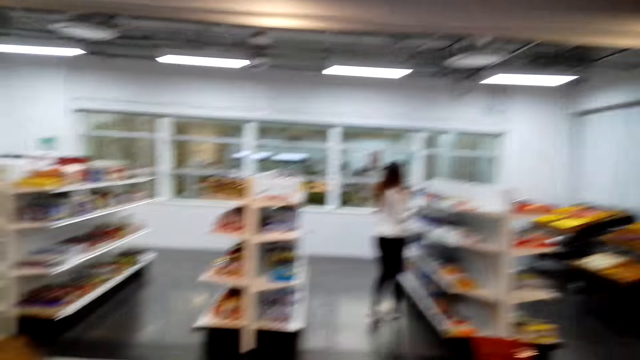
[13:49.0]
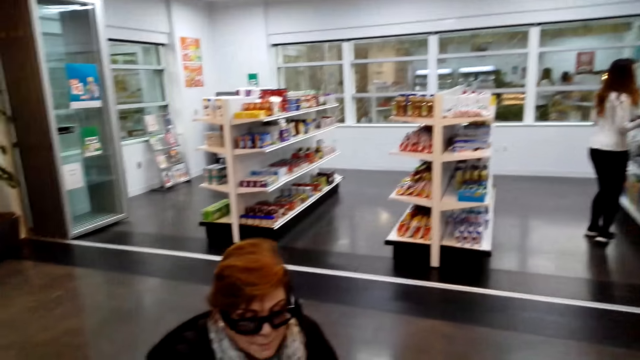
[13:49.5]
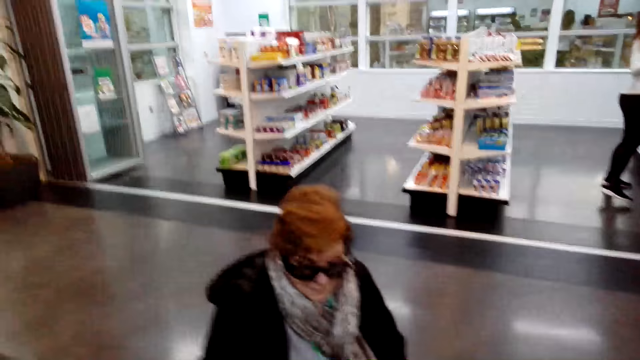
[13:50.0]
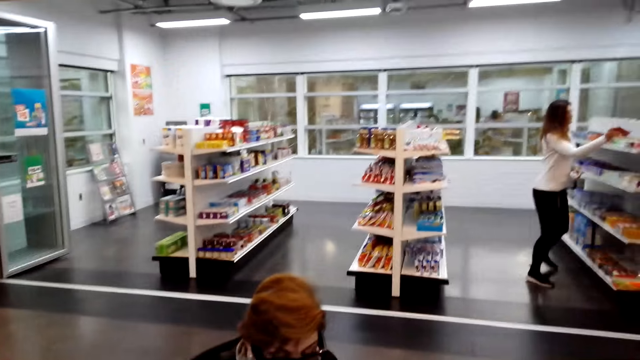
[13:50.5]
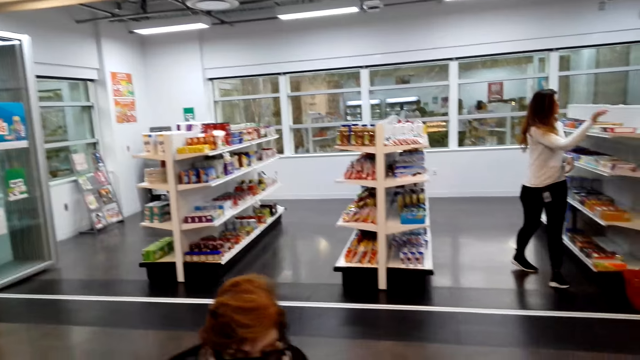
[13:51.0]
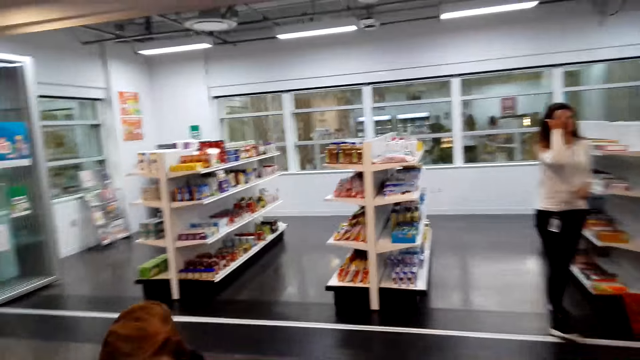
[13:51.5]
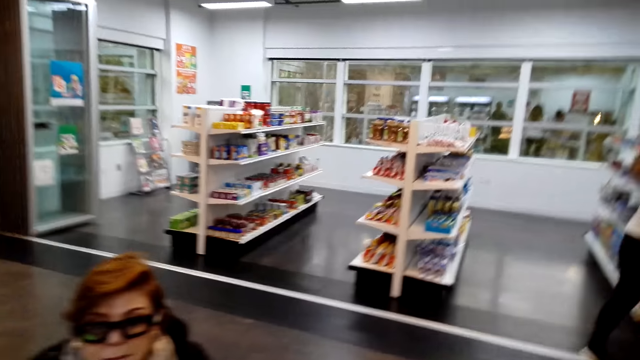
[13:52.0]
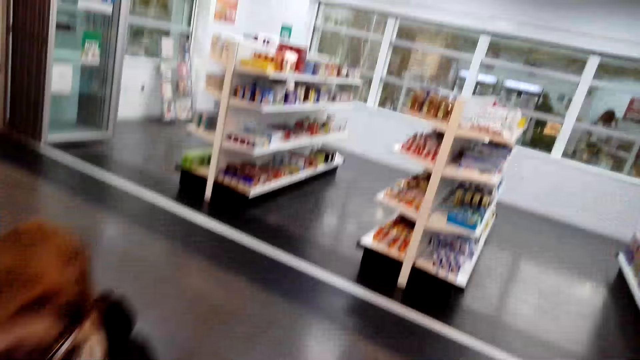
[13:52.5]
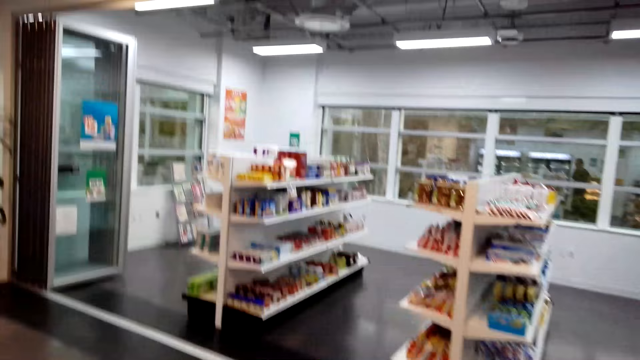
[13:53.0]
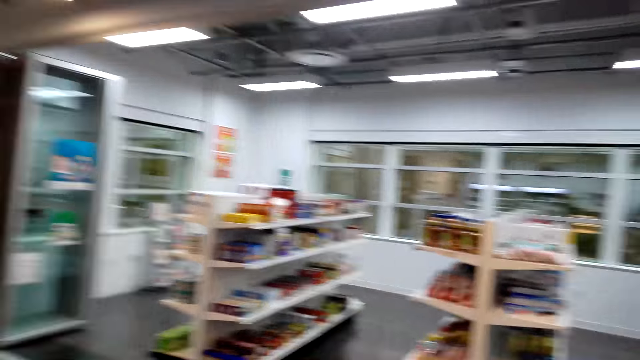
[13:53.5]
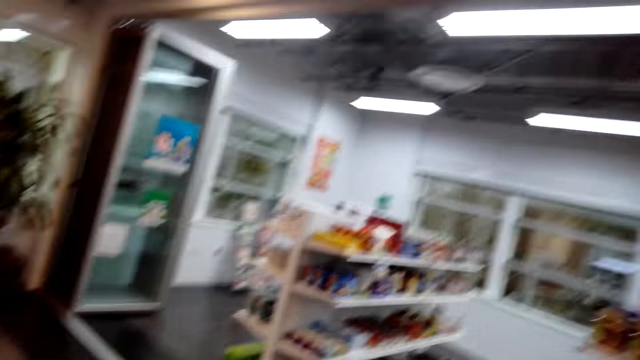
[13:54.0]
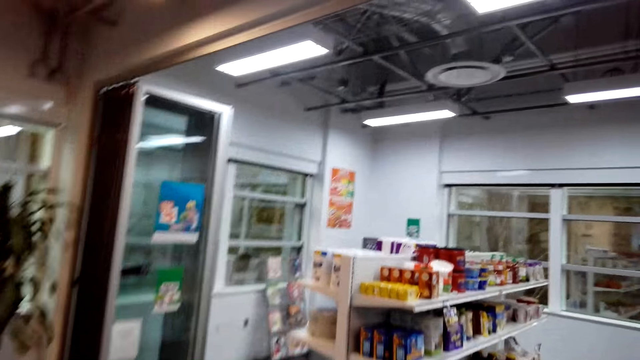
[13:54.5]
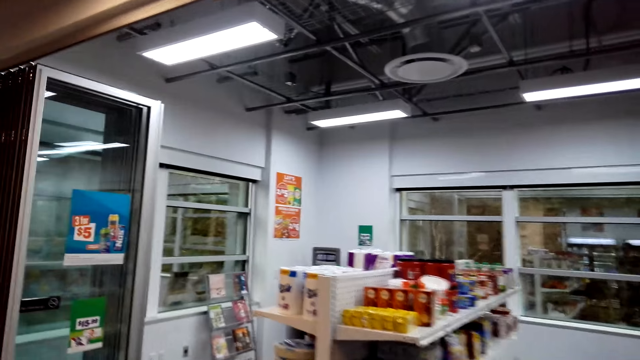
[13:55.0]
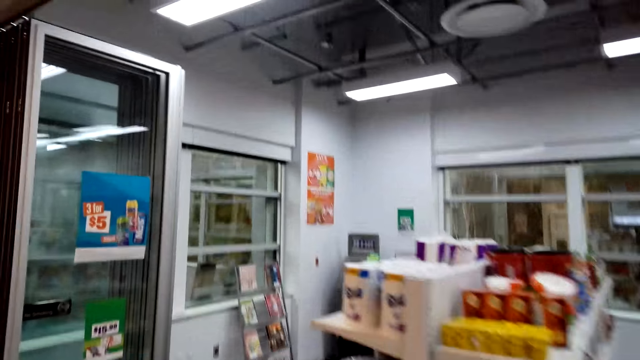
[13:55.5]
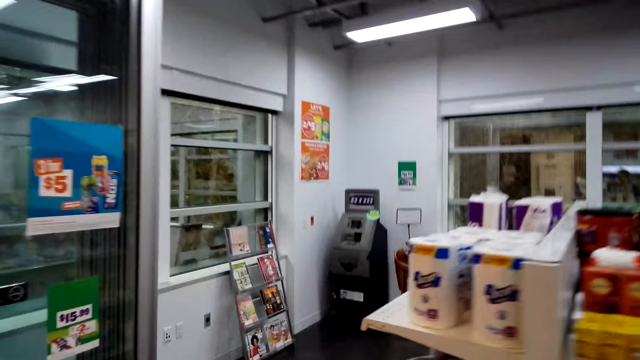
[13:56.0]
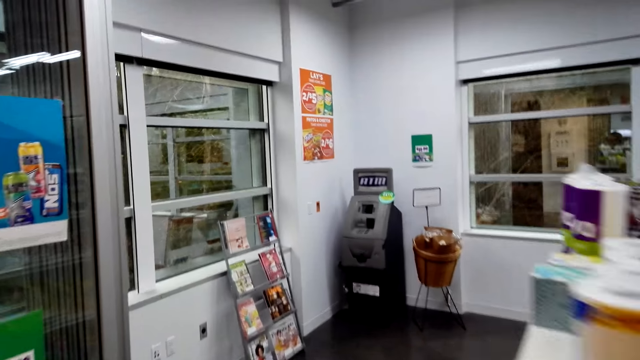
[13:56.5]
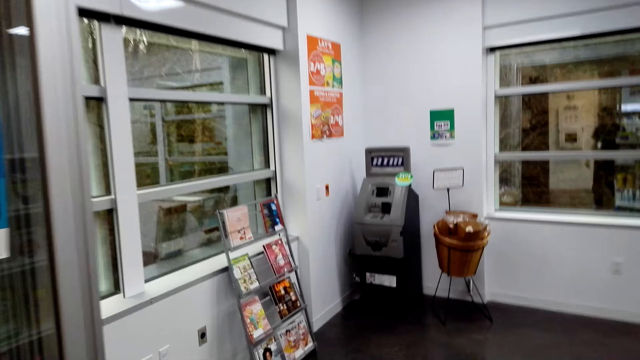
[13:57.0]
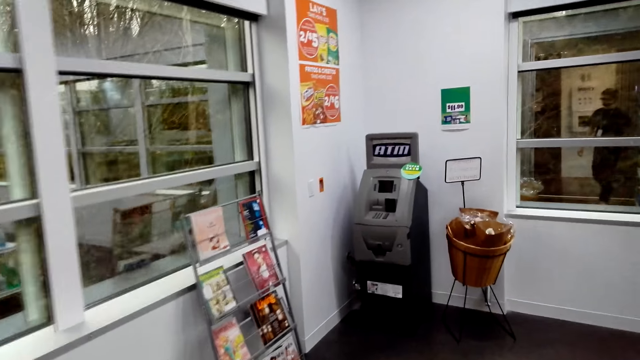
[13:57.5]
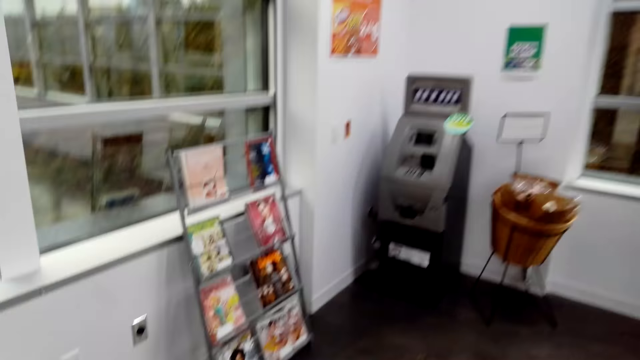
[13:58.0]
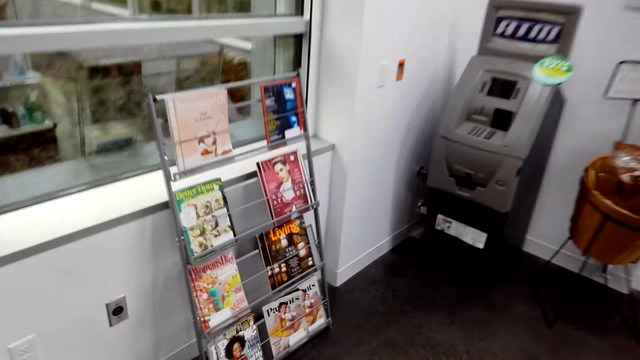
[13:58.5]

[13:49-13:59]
The camera wearer talks with the cashier. They look around. They talk with a lady. They walk in the supermarket.

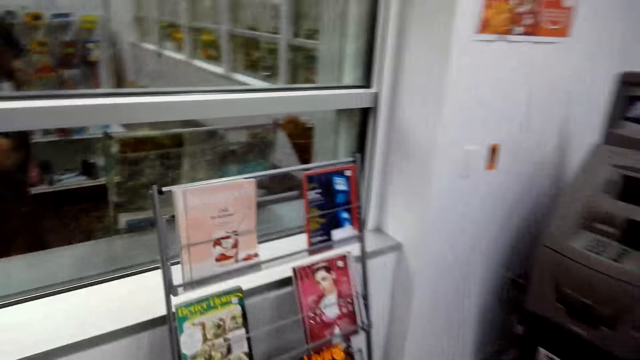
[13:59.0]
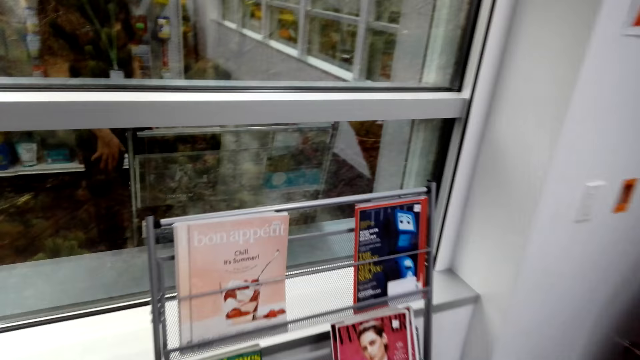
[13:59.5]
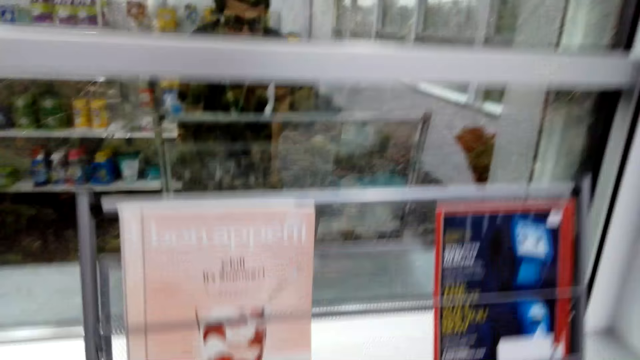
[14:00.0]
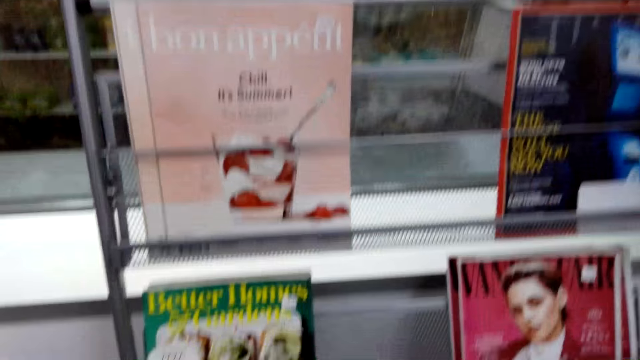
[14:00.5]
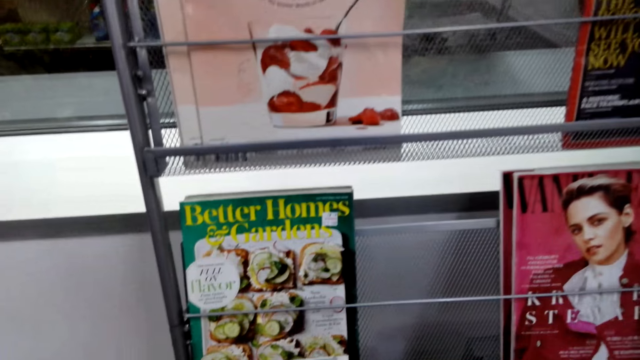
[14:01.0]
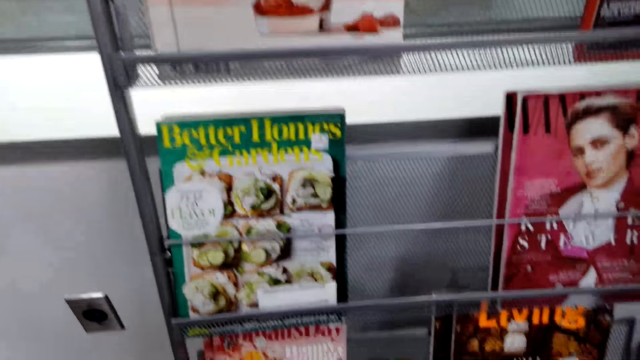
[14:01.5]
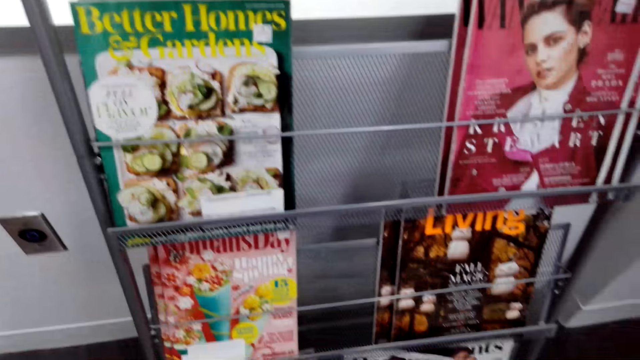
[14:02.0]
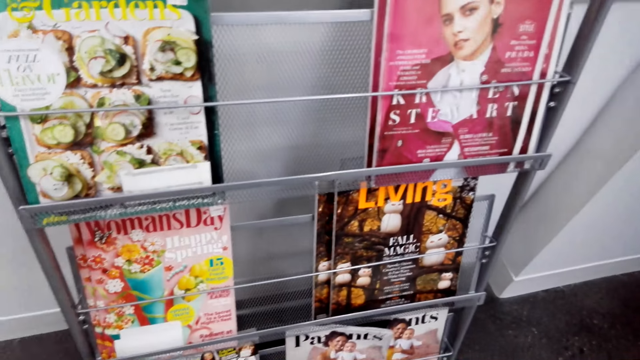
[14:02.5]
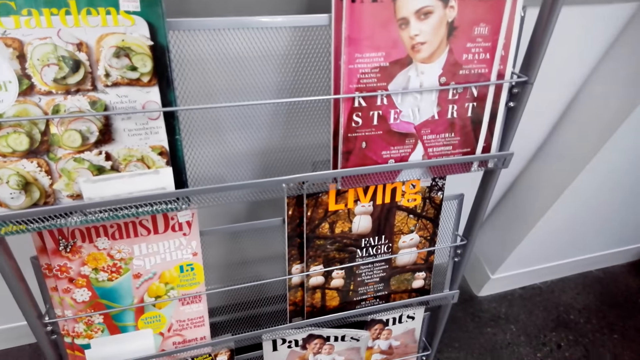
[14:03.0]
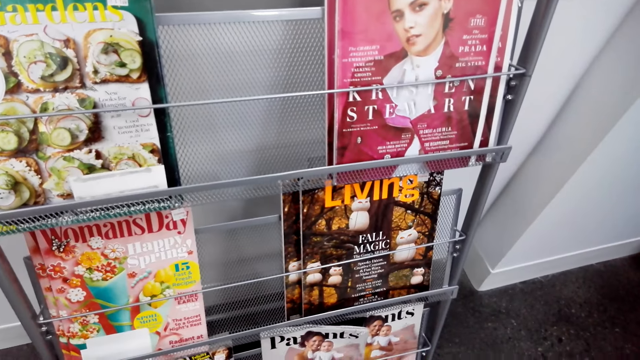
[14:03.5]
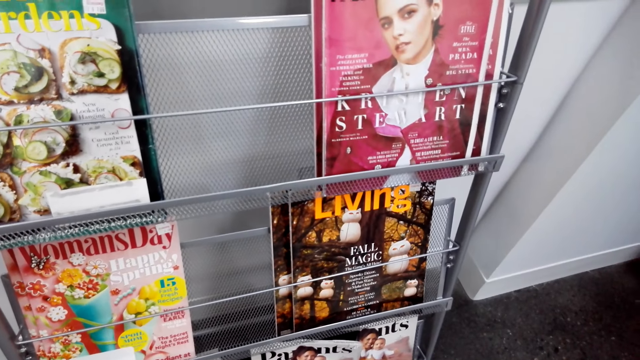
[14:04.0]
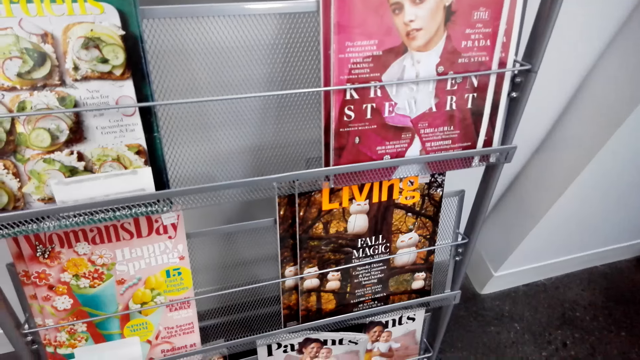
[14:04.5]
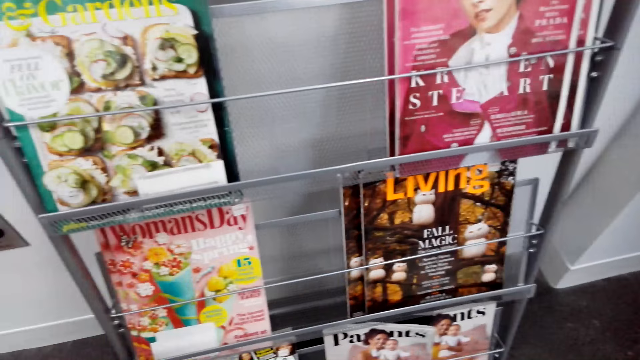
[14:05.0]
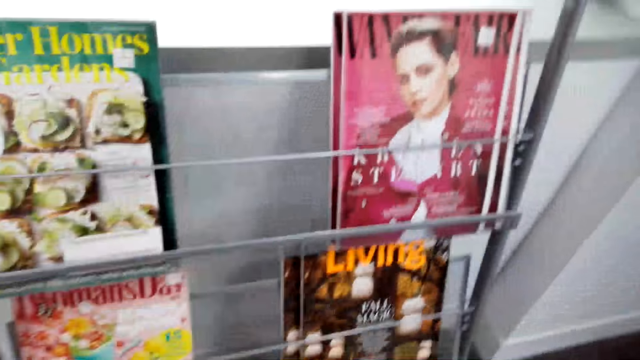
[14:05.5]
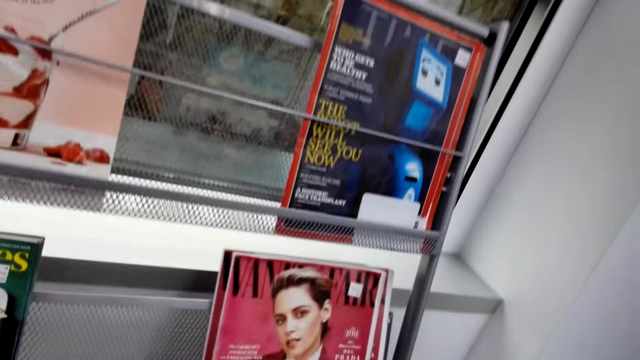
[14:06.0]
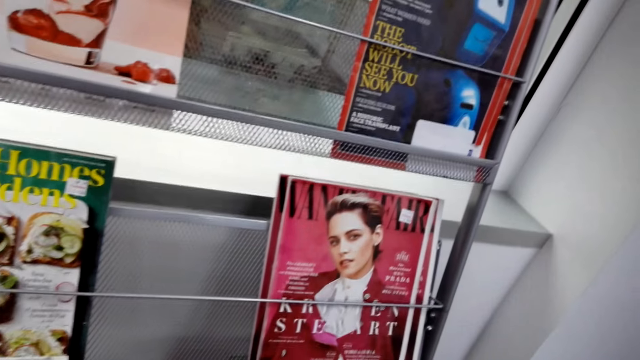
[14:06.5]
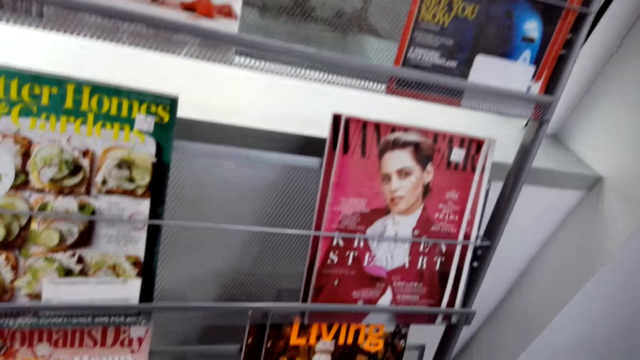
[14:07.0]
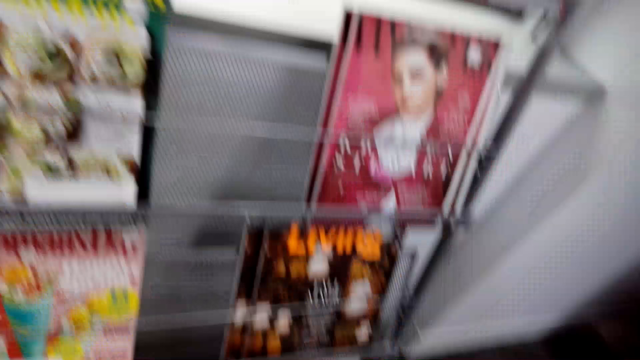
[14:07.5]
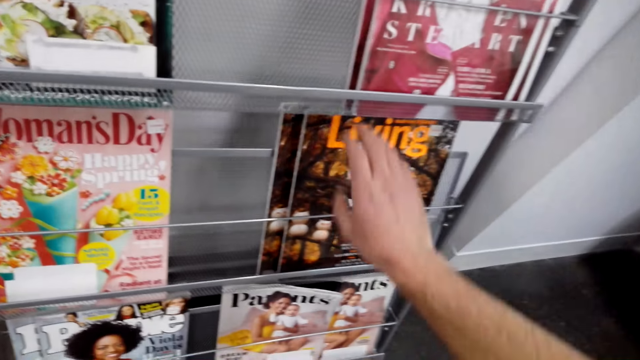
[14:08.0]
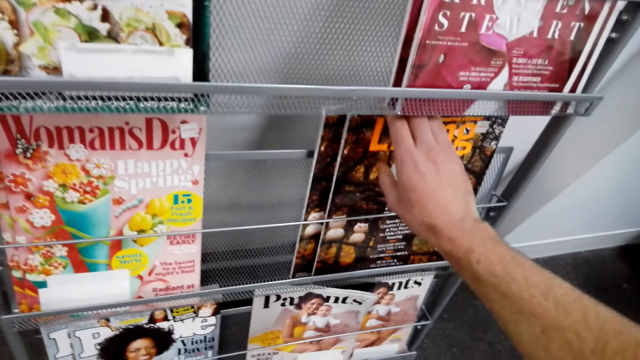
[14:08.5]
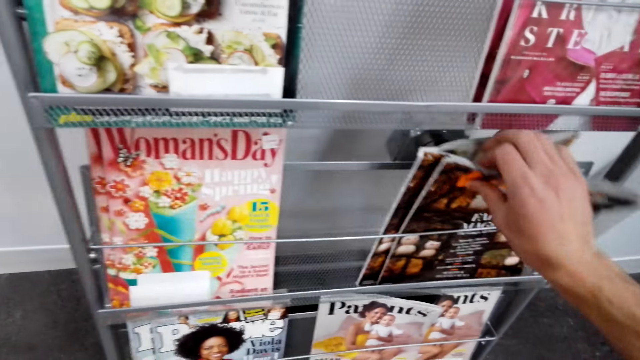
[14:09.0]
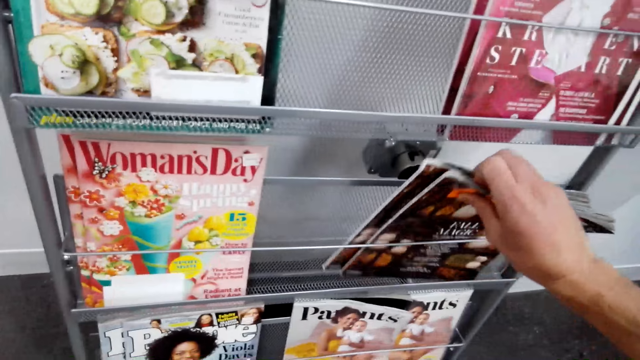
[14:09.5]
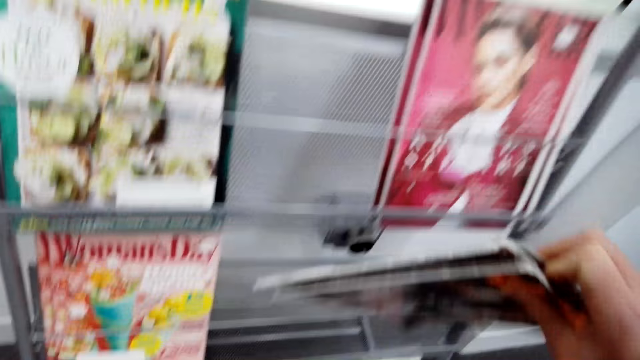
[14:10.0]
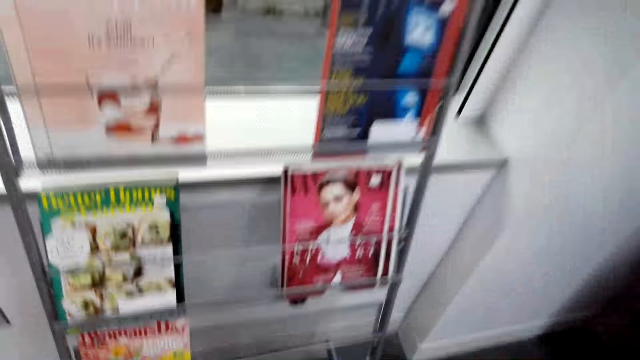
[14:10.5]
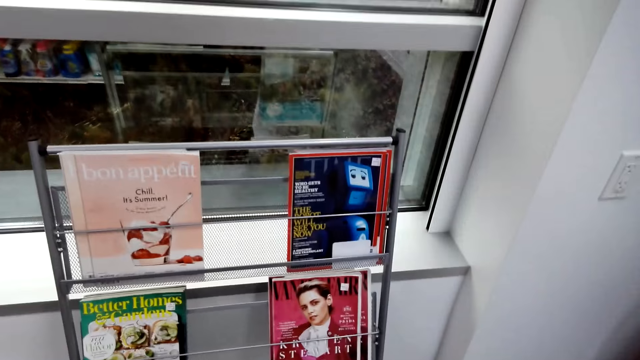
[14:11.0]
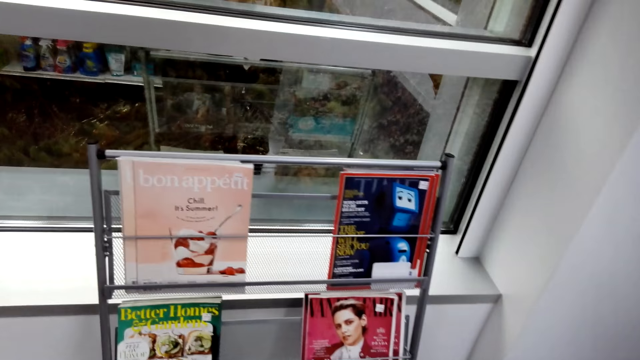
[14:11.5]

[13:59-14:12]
The camera wearer looks around. They pick up magazines. They turn around the room.
